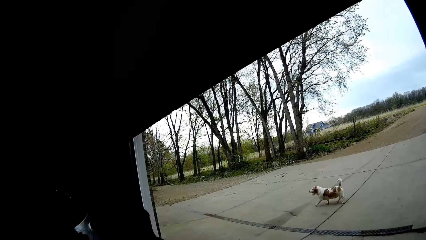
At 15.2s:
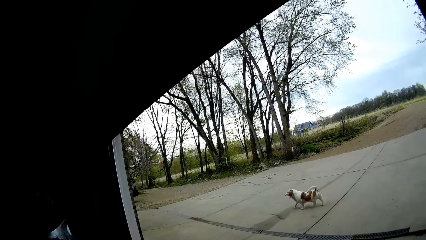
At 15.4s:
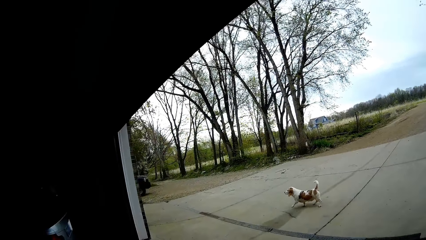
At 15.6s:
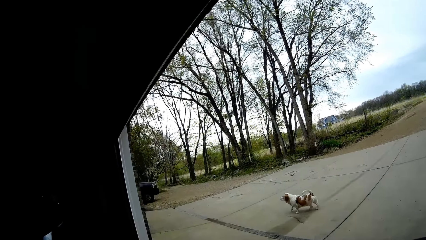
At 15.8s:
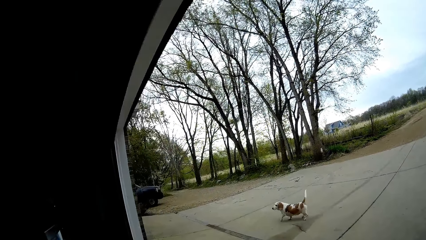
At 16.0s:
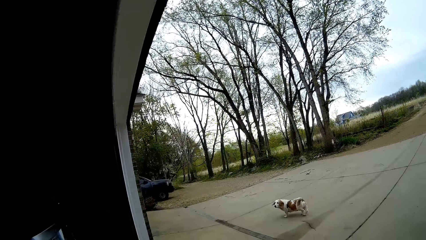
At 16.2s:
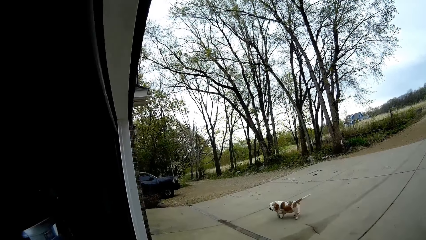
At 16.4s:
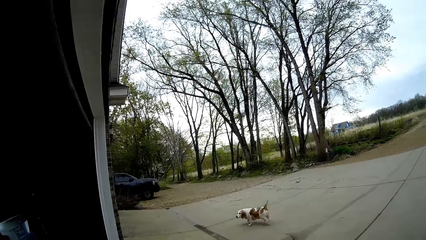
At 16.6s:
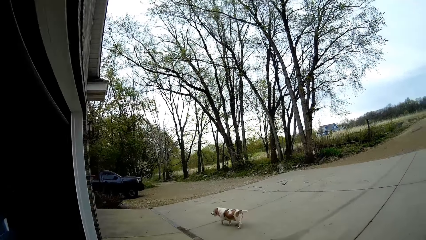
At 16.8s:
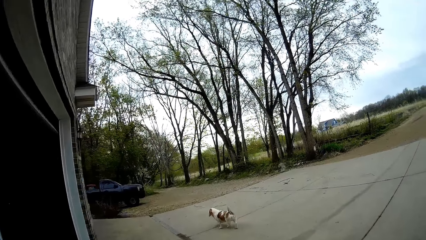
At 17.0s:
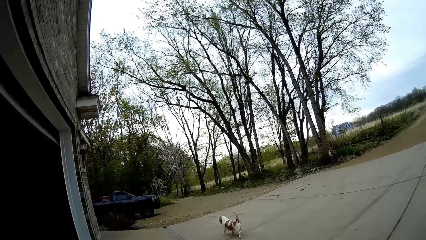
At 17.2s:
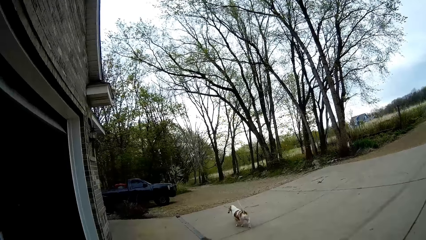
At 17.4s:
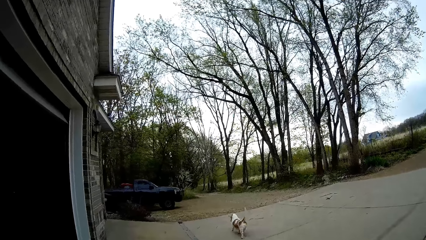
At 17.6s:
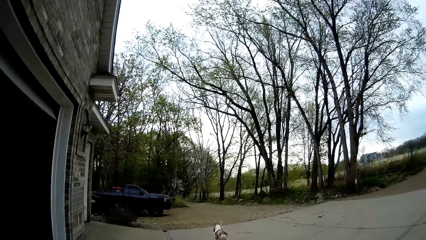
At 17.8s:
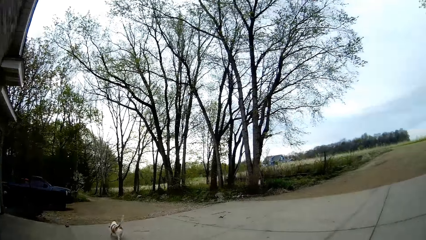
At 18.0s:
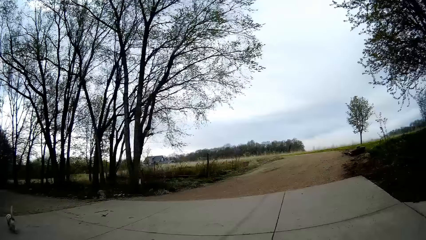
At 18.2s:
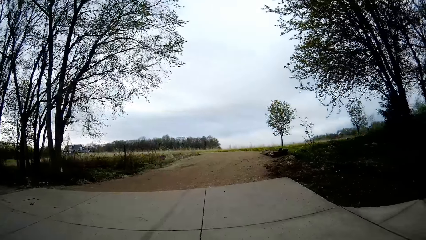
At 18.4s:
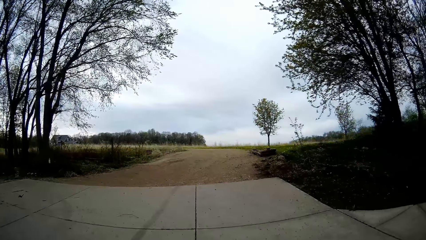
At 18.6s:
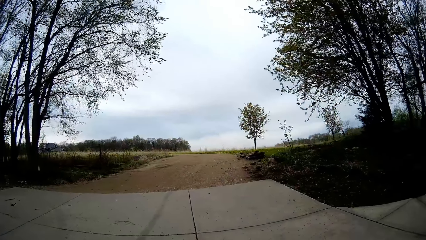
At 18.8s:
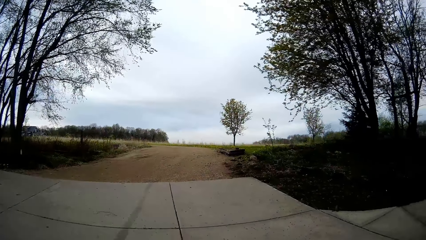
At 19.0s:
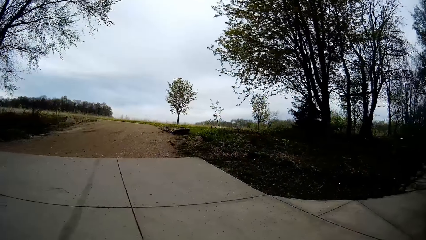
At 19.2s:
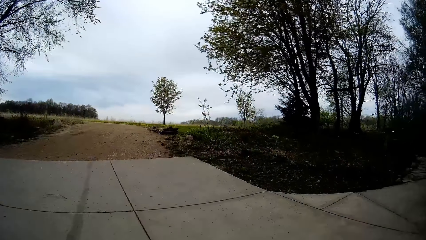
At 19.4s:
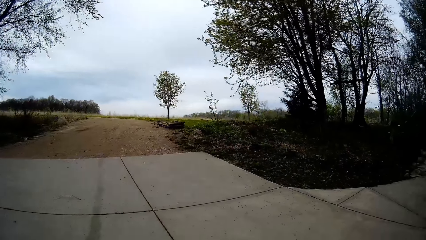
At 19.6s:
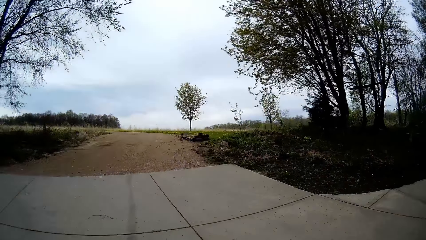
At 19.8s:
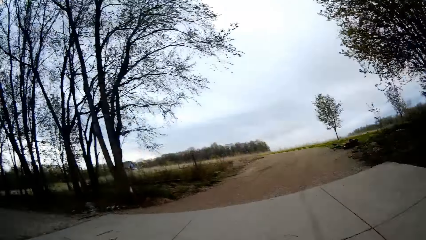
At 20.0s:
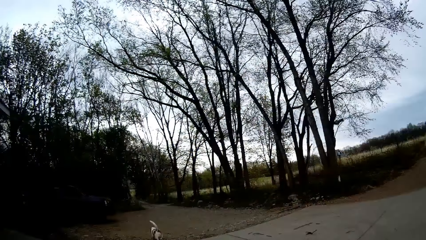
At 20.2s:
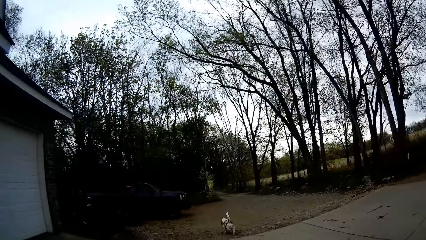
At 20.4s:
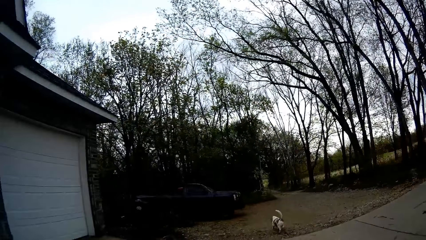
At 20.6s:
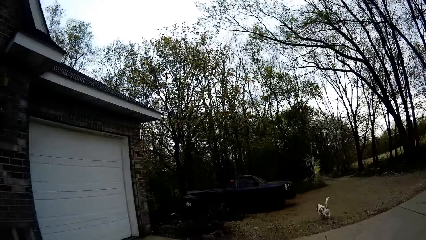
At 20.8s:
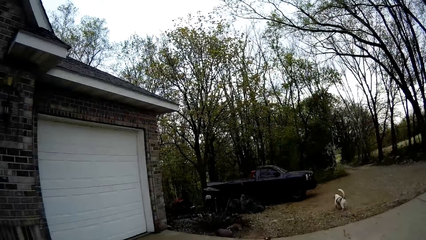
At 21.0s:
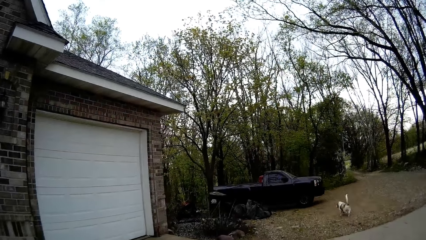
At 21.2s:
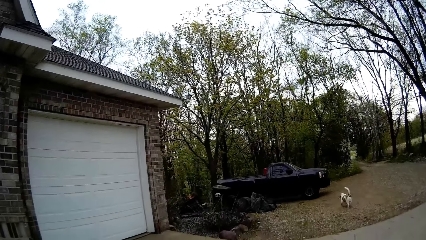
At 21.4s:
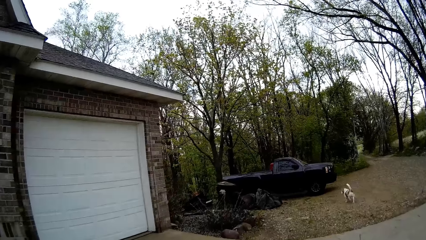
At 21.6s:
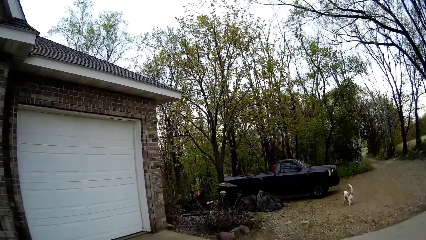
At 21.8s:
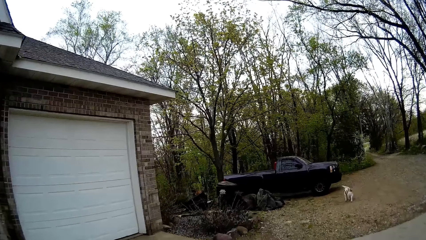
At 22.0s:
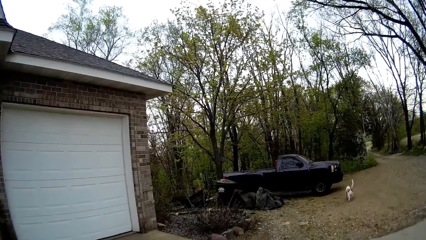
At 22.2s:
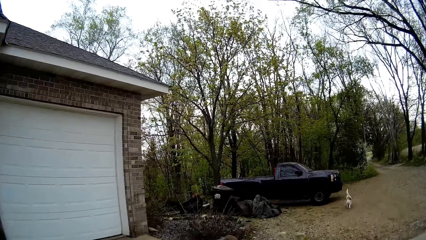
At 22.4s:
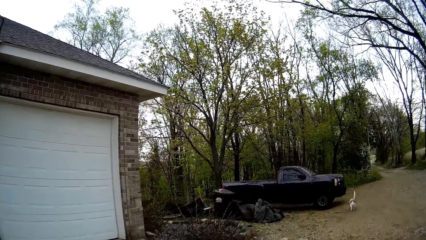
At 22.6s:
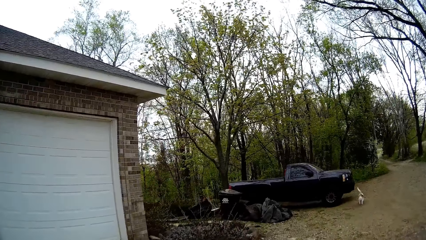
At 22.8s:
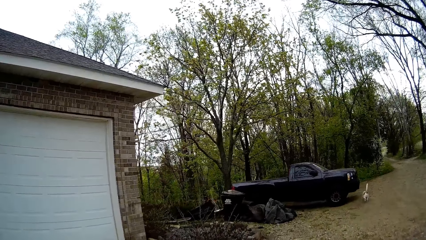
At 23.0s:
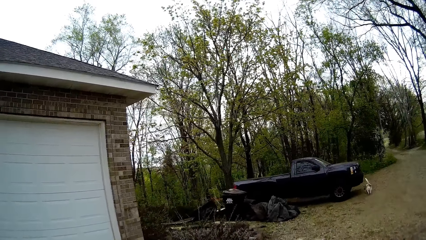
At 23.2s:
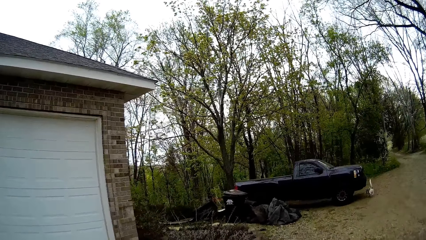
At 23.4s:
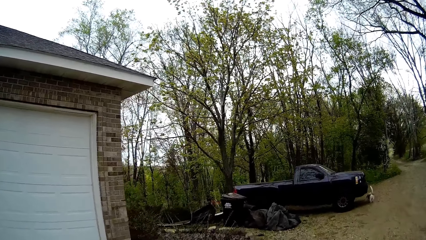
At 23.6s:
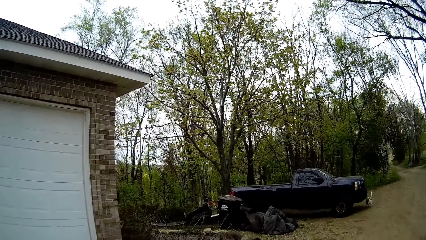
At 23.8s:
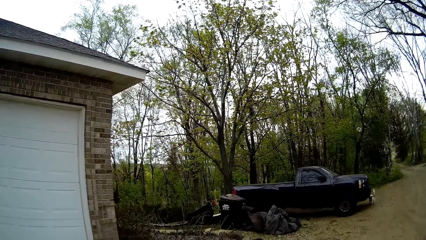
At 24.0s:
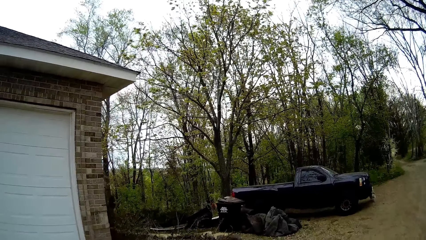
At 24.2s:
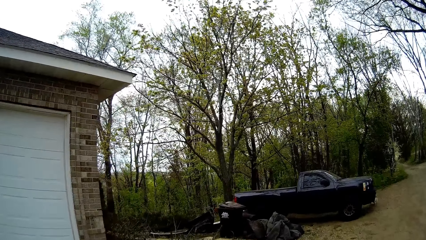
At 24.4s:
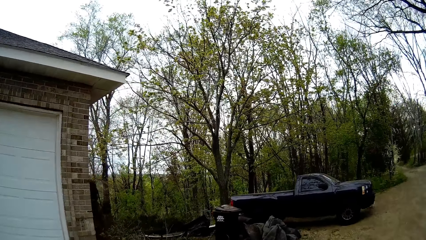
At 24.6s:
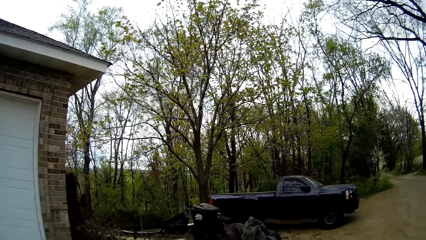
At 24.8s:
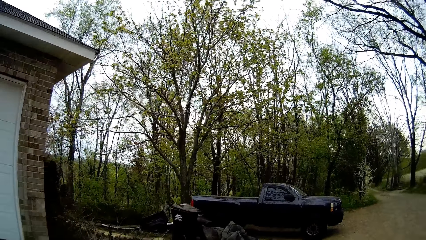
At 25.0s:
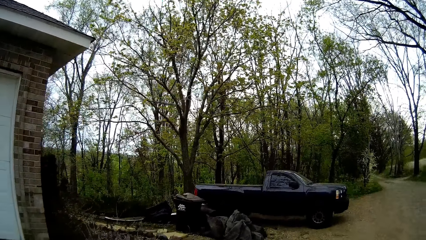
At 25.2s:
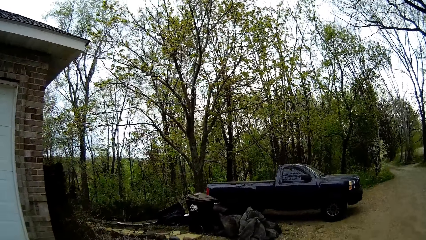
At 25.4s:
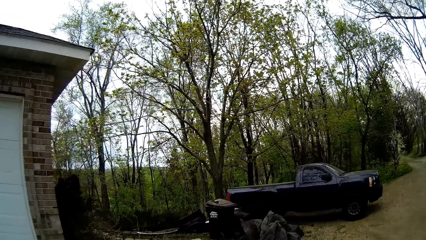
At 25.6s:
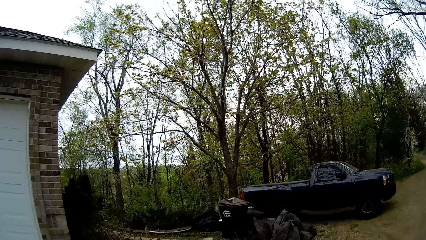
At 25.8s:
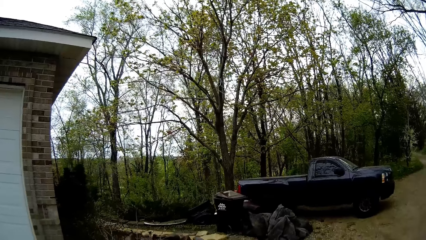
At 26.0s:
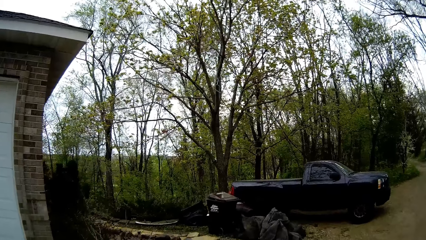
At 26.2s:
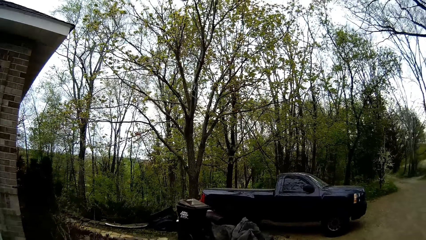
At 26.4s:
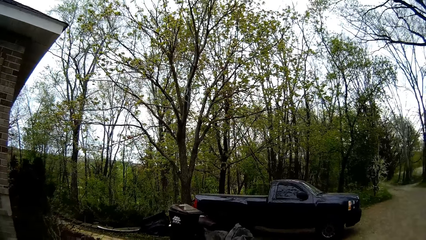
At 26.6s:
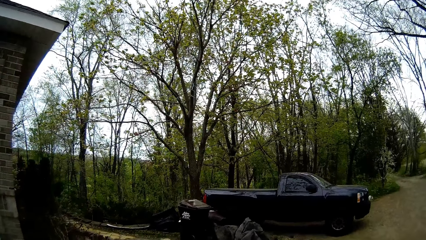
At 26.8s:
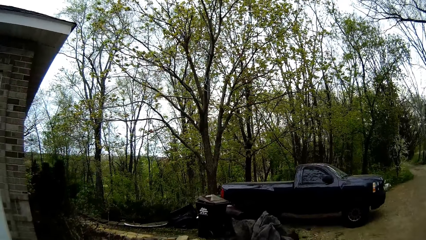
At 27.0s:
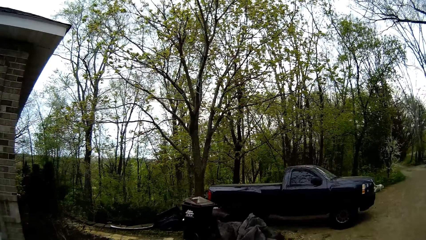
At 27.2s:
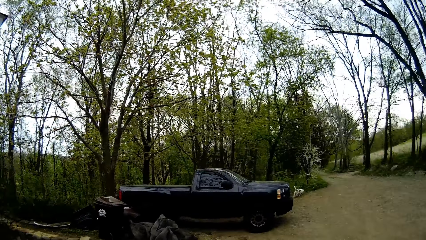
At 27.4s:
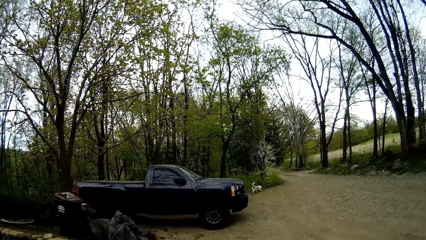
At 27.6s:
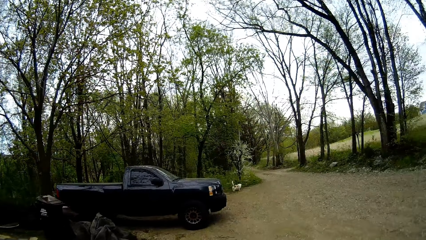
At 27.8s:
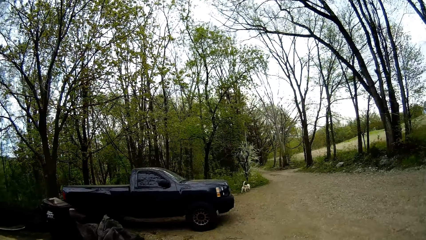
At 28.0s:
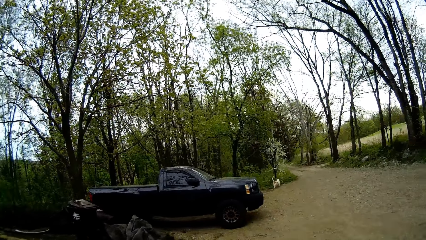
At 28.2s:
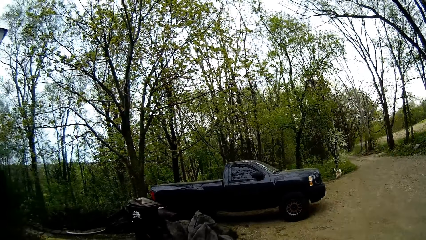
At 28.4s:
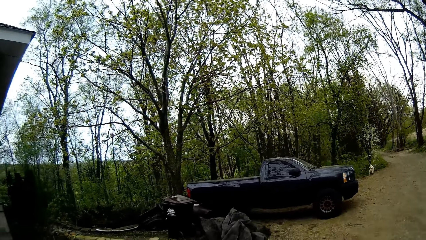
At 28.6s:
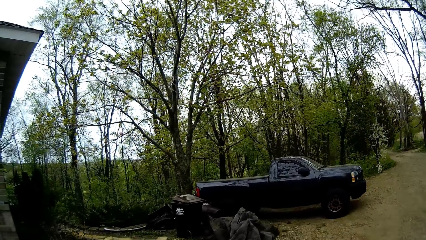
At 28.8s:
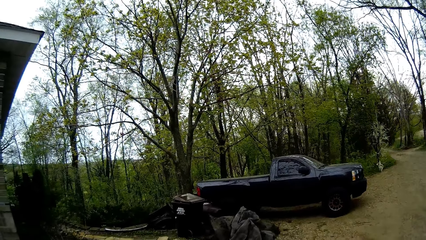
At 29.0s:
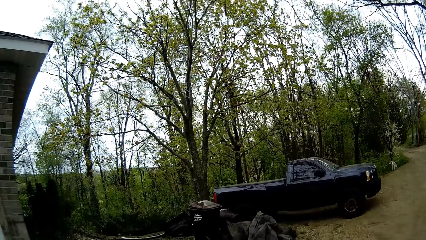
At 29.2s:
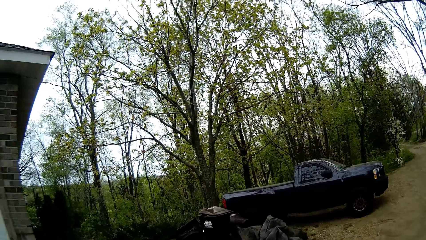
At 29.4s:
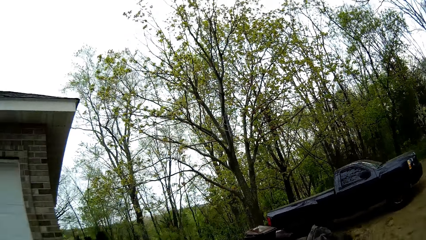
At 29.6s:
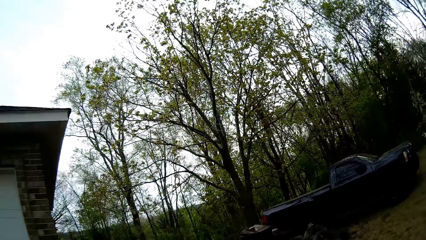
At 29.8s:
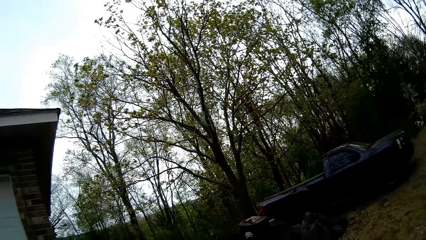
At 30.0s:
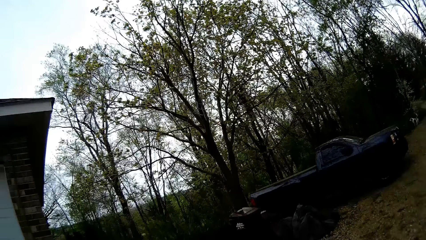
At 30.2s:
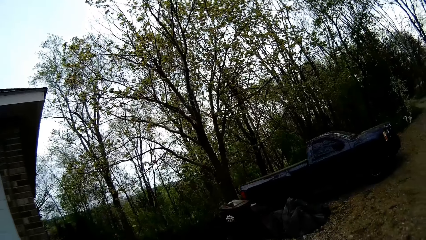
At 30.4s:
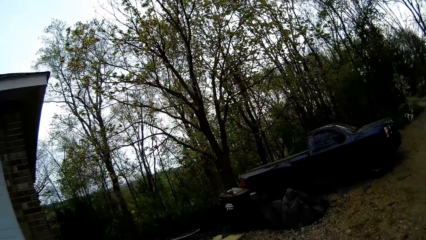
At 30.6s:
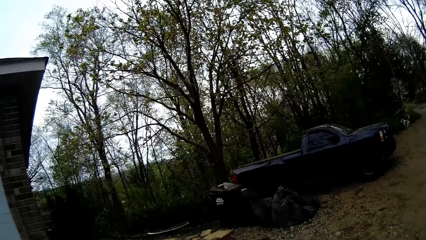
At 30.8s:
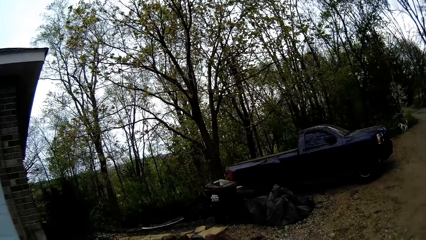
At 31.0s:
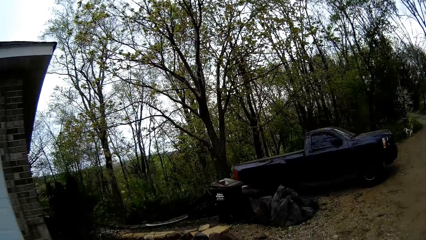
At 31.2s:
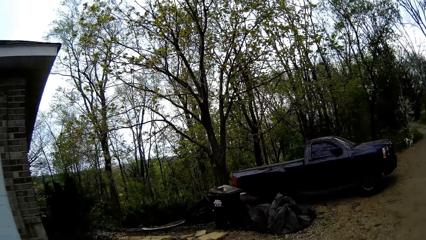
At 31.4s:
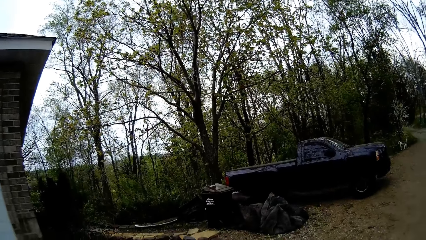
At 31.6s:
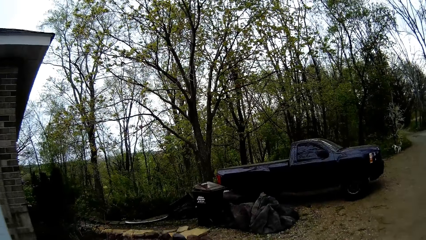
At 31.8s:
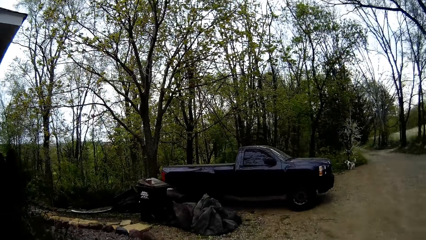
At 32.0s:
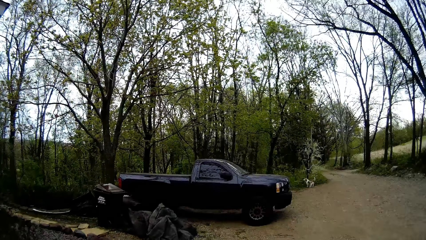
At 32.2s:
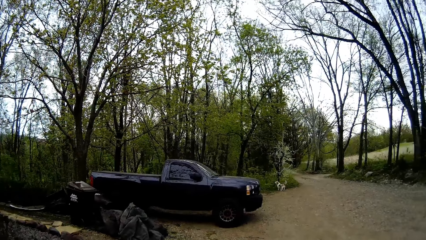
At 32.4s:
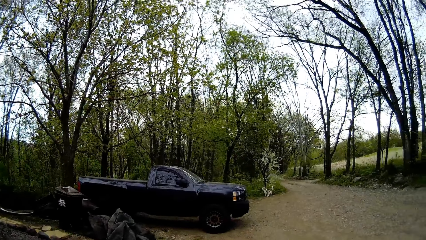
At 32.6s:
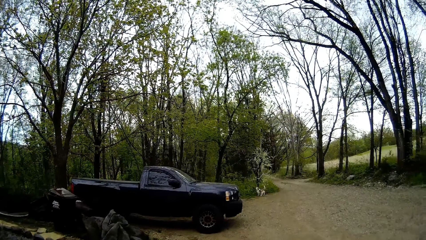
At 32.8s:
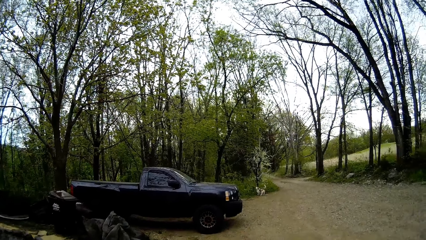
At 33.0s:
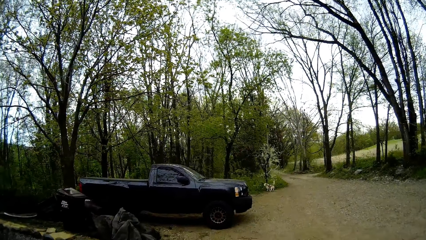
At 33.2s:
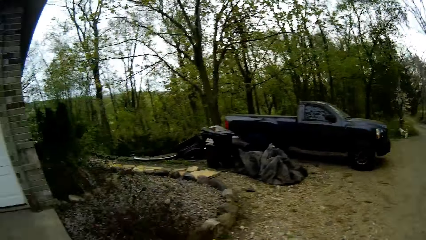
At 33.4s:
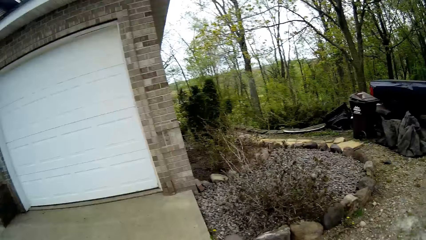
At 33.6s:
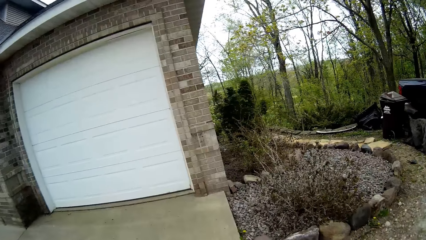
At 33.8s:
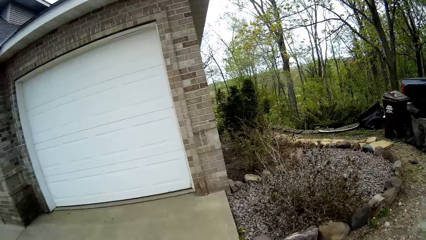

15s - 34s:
The camera wearer walks outside the garage in the compound. They stare at the compound.
